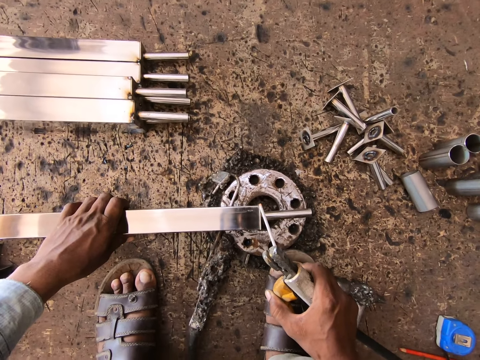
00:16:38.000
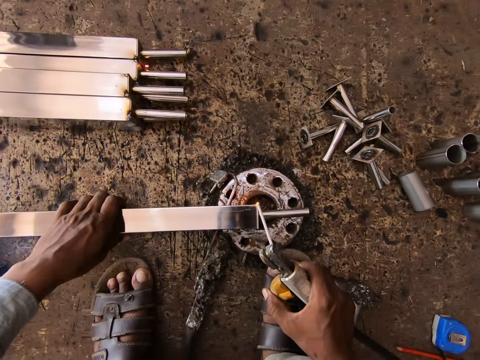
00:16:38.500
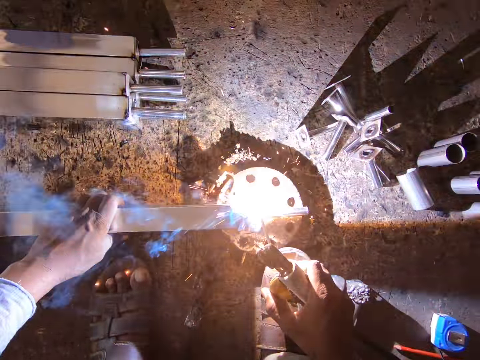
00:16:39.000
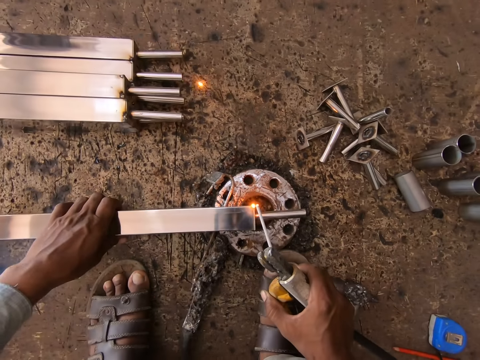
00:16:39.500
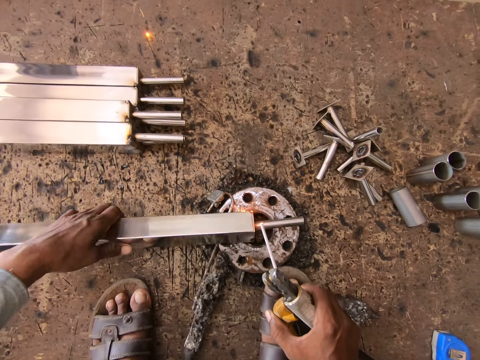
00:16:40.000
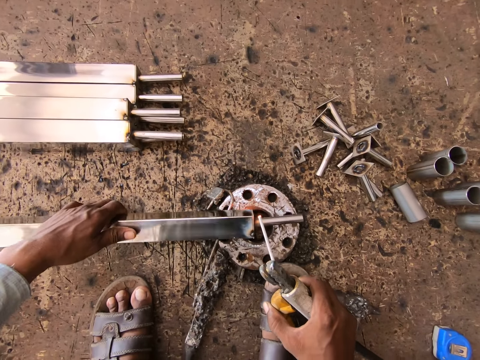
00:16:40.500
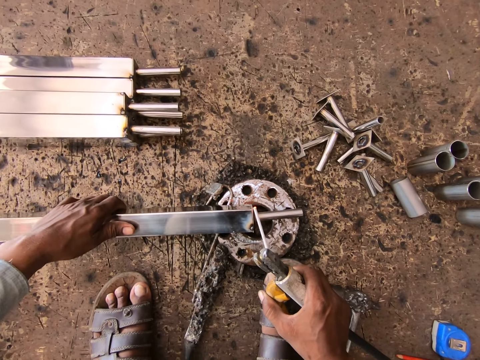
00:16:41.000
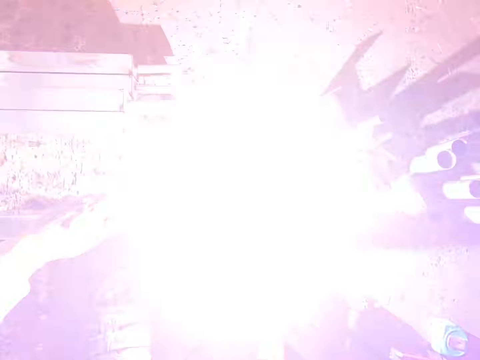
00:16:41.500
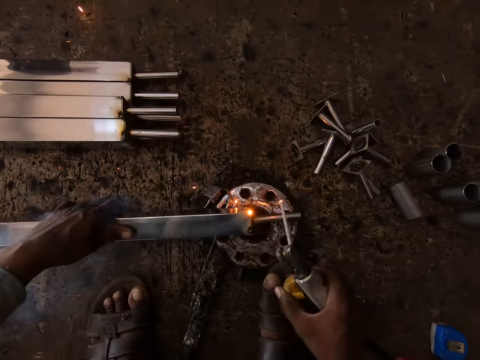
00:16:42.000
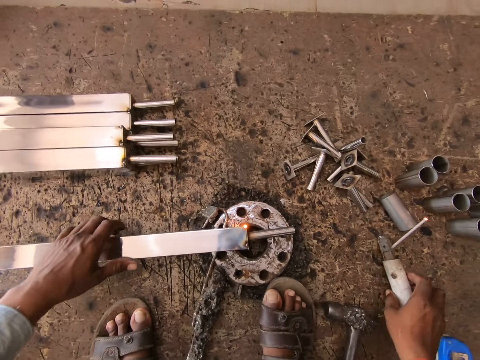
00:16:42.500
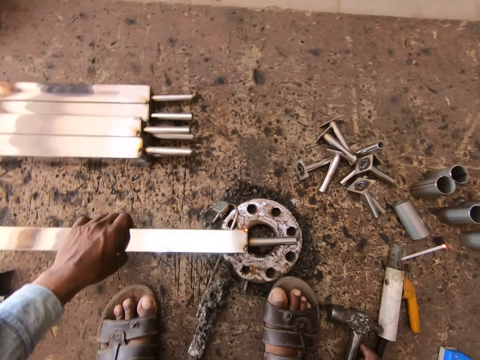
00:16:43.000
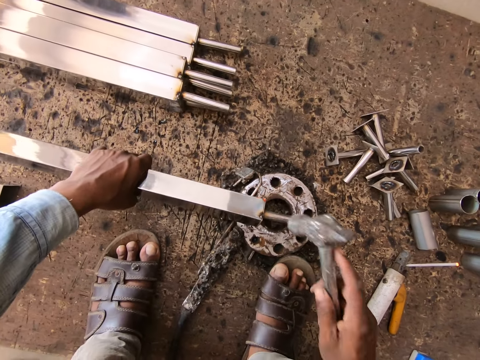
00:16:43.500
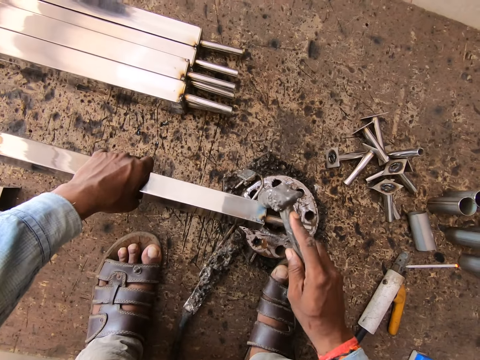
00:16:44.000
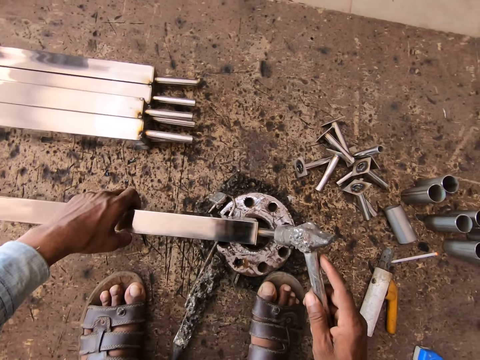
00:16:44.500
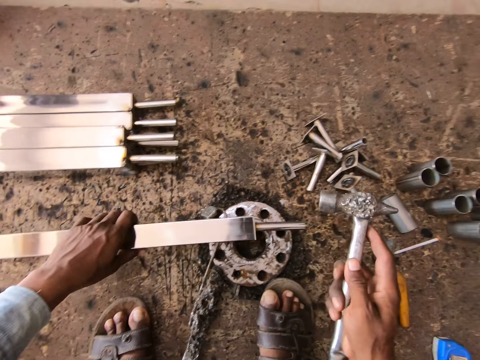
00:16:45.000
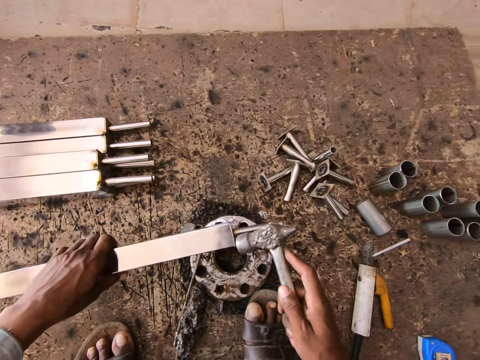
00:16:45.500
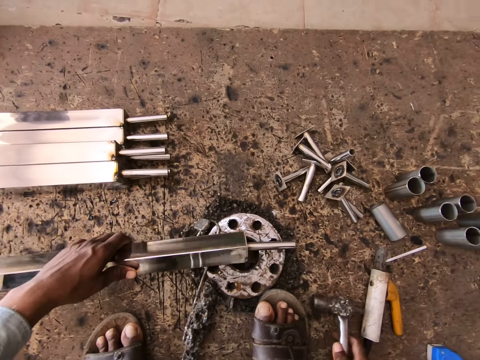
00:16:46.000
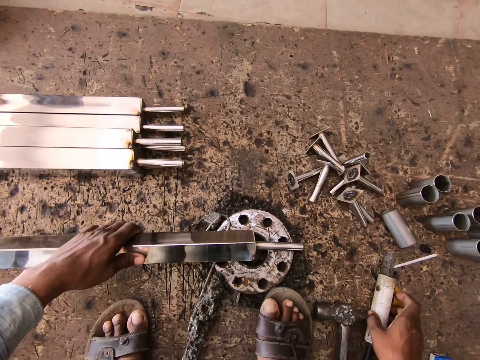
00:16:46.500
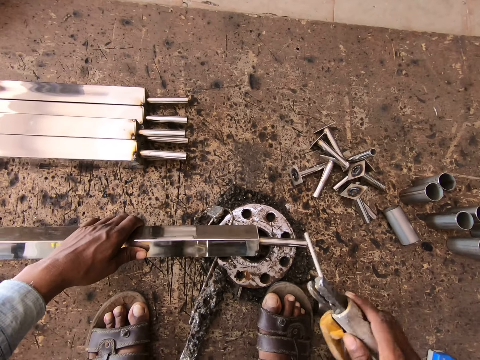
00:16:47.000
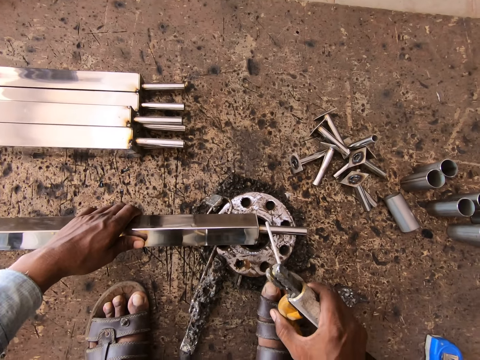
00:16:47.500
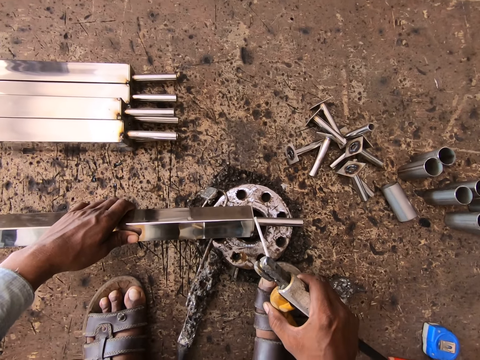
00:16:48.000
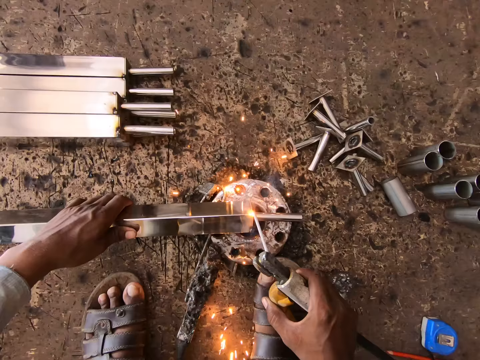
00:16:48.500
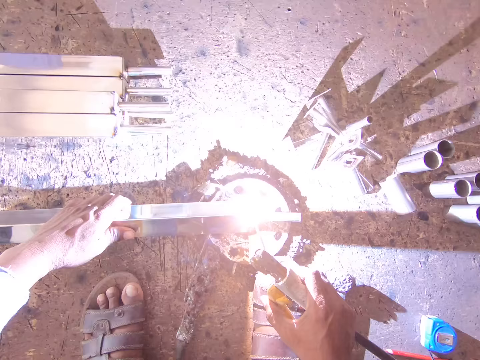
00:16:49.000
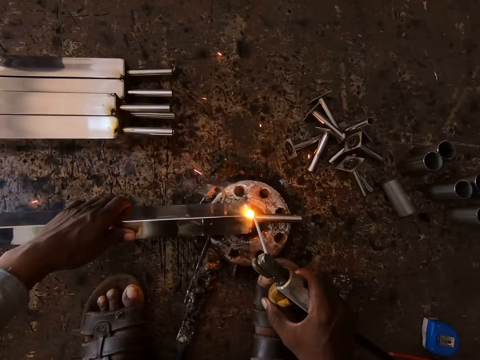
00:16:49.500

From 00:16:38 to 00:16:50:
The camera wearer welds the base locking standoff to the metal tube with the electrode holder of the welding machine in his right hand. He turns the metal tube on the piece of metal on the floor with his left hand. He welds the base locking standoff to the metal tube with the electrode holder of the welding machine in his right hand. He drops the electrode holder of the welding machine on the floor with his right hand. He holds the metal tube on the piece of metal on the floor with his left hand. He picks up the hammer from the floor with his right hand. He hits the metal tube in his left hand on the piece of metal with the hammer in his right hand. He picks up the metal tube from the piece of metal with his left hand. He hits the base locking standoff to the metal tube in his left hand with the hammer in his right hand. He drops the hammer on the floor with his right hand. He picks up the electrode holder of the welding machine from the floor with his right hand. He interacts with a man. He welds the base locking standoff to the metal tube with the electrode holder of the welding machine in his right hand.

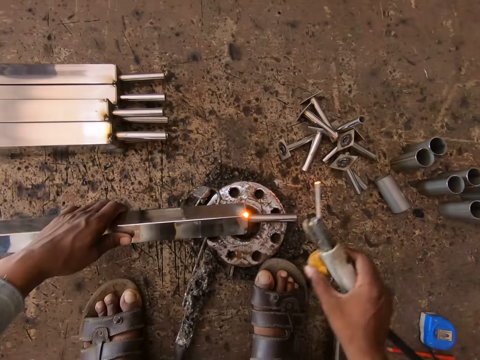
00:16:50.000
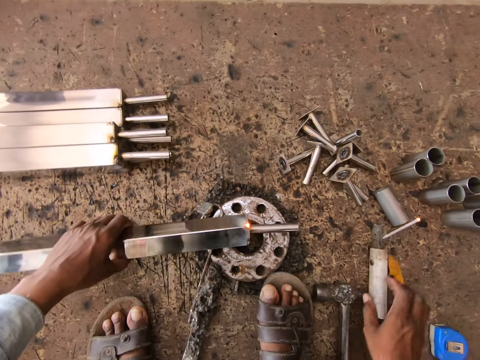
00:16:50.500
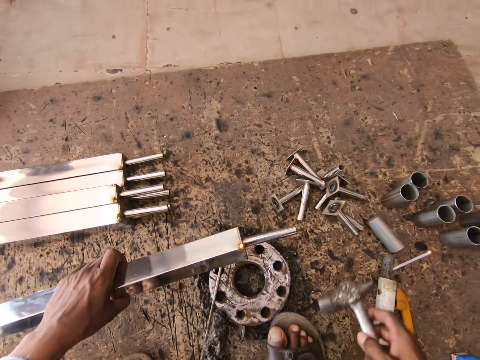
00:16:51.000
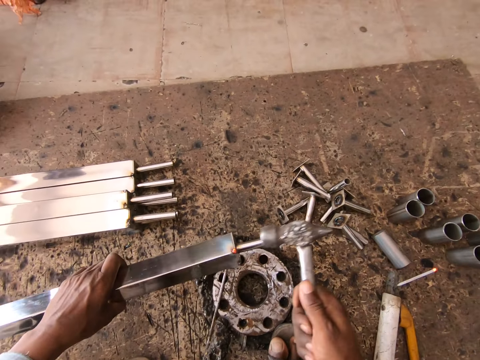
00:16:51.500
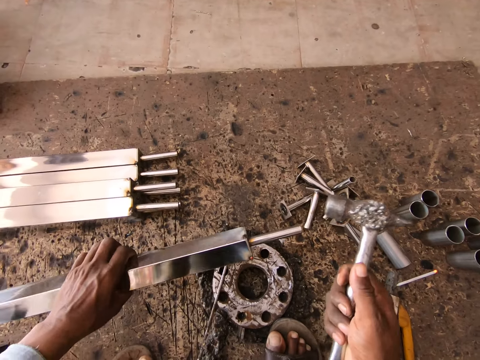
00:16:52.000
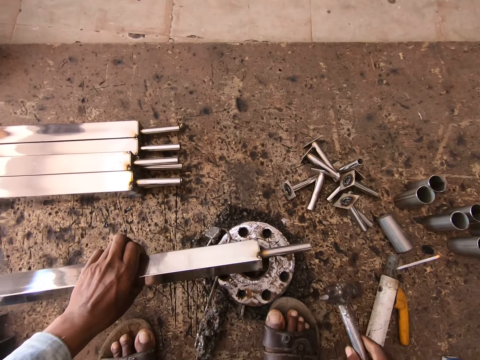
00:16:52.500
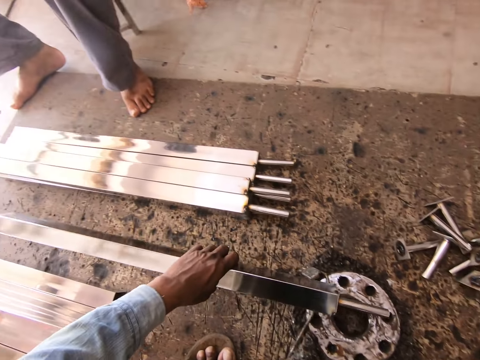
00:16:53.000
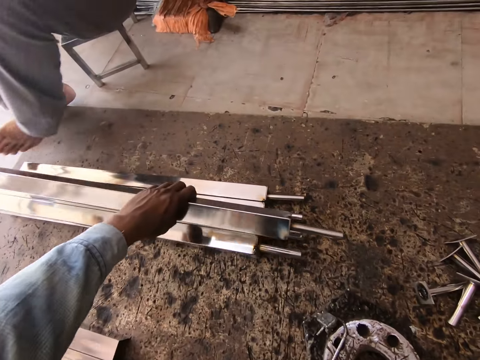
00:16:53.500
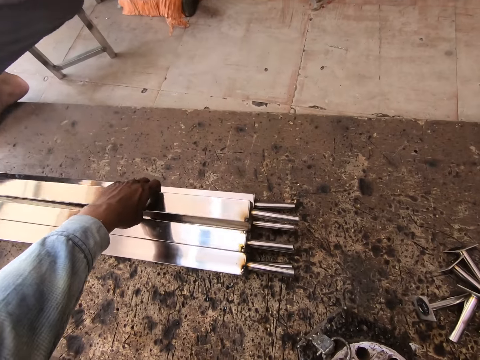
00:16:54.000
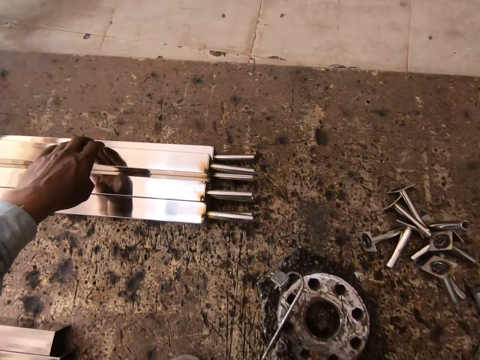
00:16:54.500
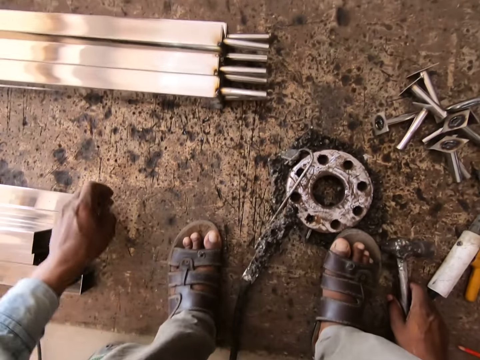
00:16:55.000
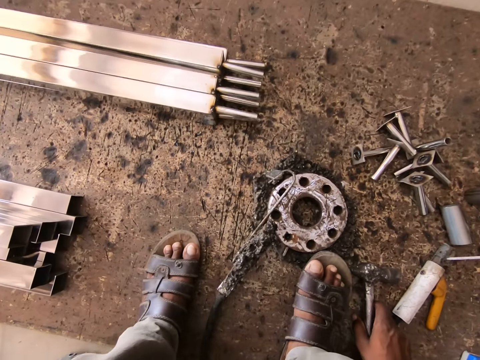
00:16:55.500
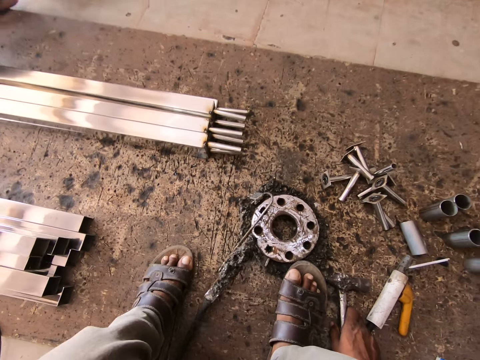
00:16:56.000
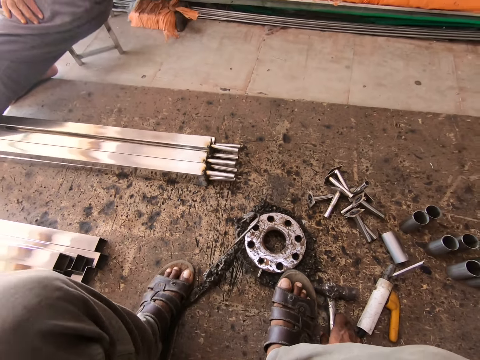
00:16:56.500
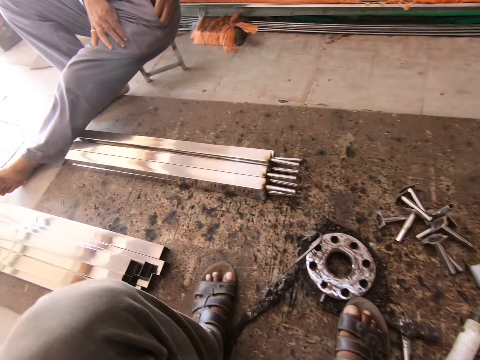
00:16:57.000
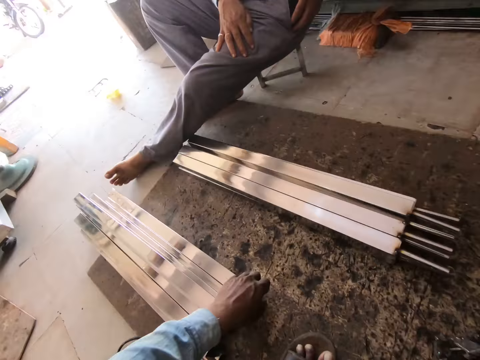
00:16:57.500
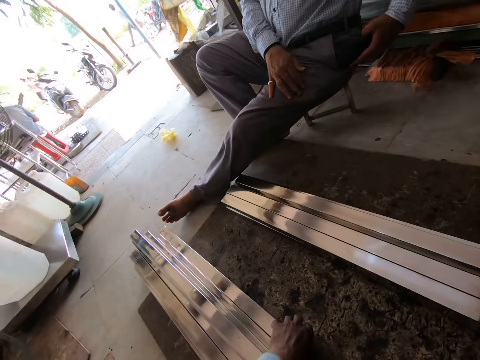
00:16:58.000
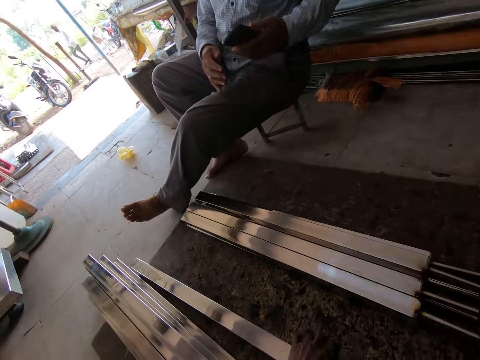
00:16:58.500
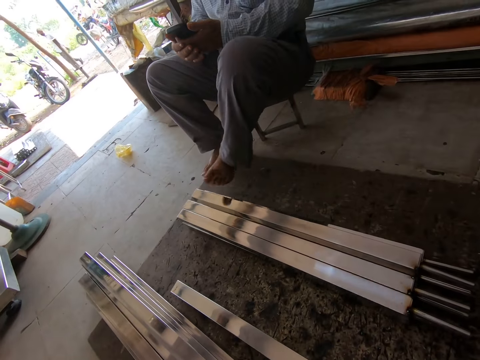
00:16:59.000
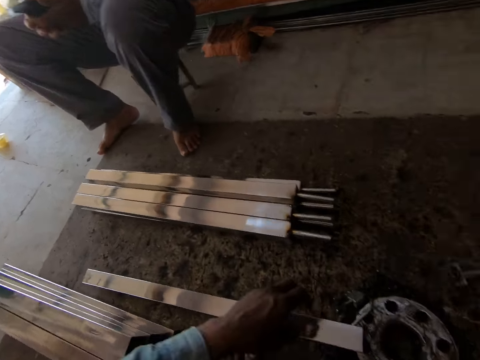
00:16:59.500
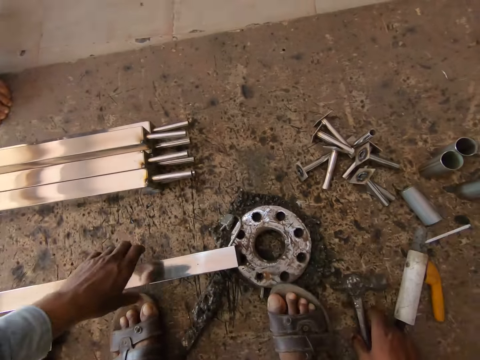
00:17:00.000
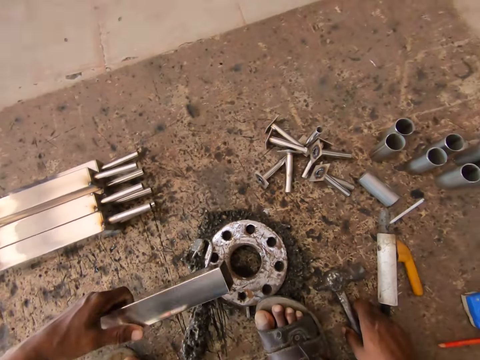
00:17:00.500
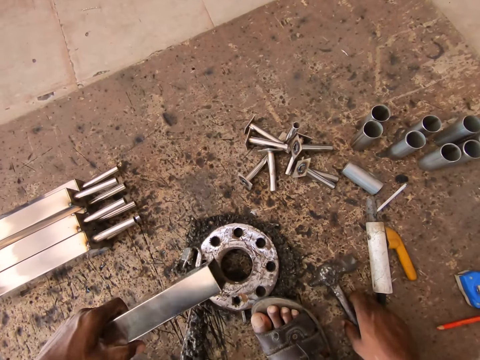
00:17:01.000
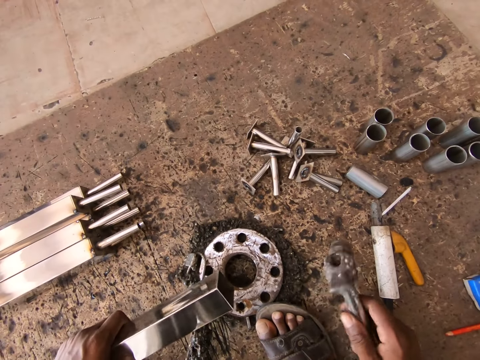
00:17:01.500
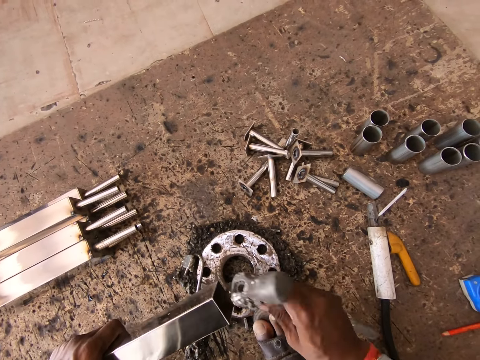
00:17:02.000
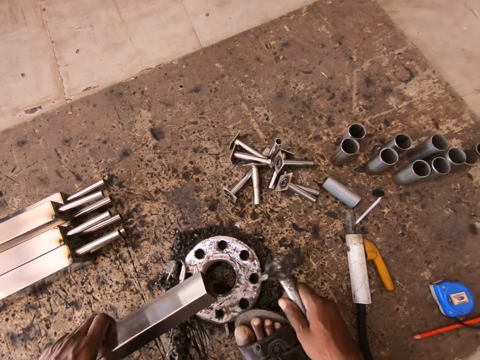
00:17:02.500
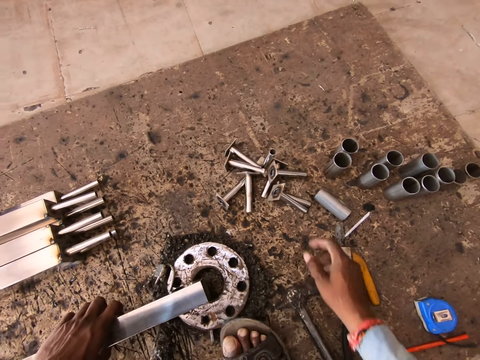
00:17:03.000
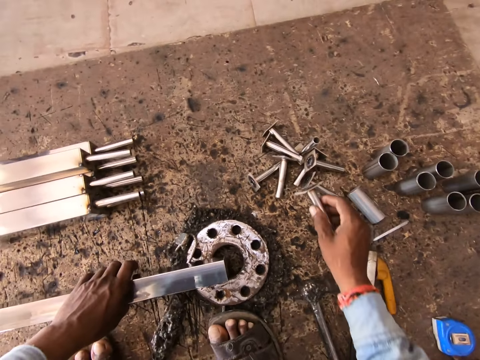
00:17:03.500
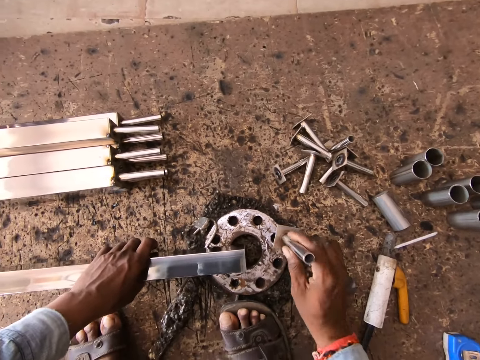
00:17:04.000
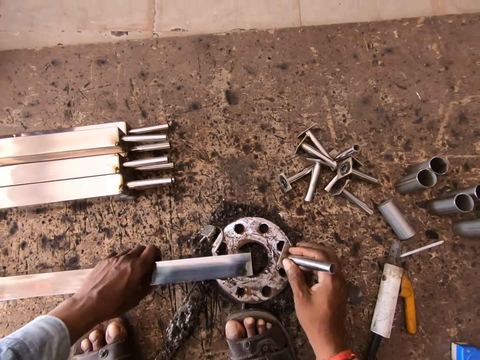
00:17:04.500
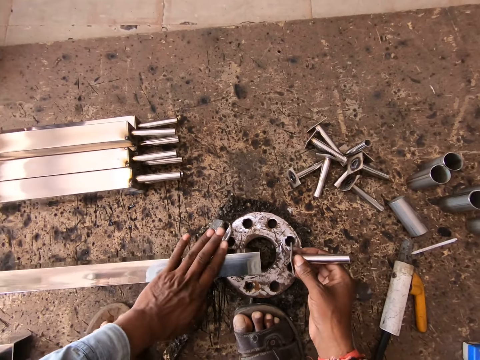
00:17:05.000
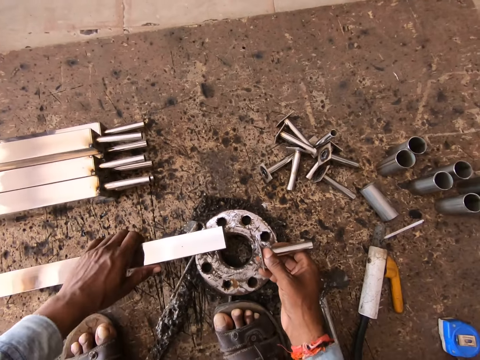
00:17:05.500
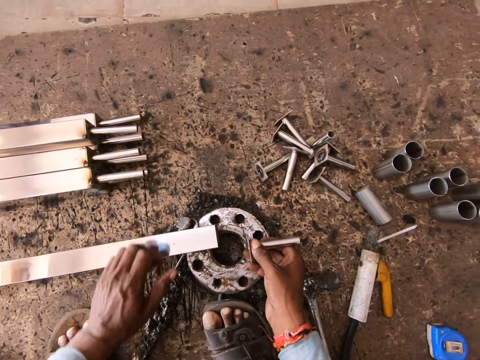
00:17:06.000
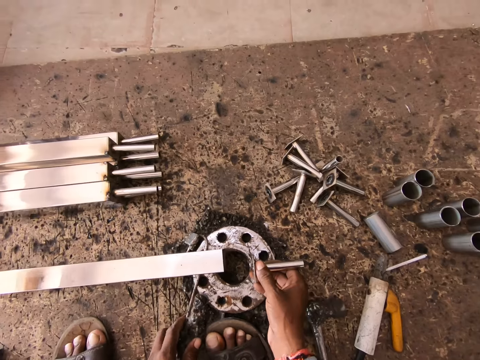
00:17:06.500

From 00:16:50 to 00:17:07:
The camera wearer welds on the metal bar. He drops the electrode holder of the welding machine on the floor with his right hand. He picks up the hammer from the floor with his right hand. He hits the base locking standoff to the metal tube in his left hand with the hammer in his right hand. He drops the hammer on the floor with his right hand and picks up the metal tube from the piece of metal on the floor with his left hand. He places the metal tube on the stack of metal tubes on the floor with his left hand. He looks down. He picks up a metal tube from the floor with his left hand. He pulls the metal bar. He picks up the metal tube from the piece of metal on the floor with his left hand. He turns the metal bar. He picks up the hammer from the floor with his right hand. He hits the base locking standoff to the metal tube in his left hand with the hammer in his right hand. He drops the hammer on the floor with his right hand and places the metal tube on the piece of metal with his left hand. He picks up a base locking standoff from the floor with his right hand. He hits the base locking standoff on the piece of metal on the floor with his right hand.
